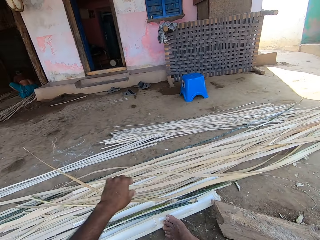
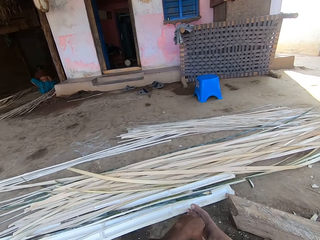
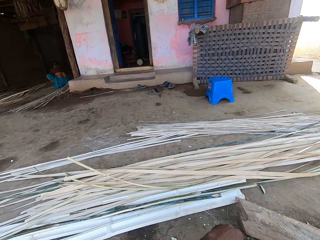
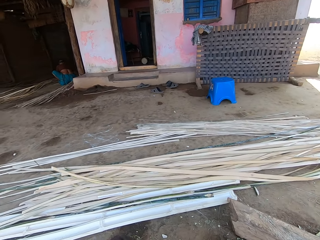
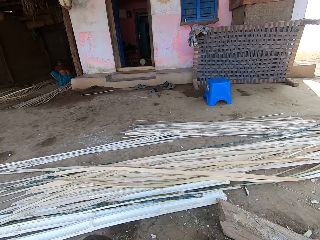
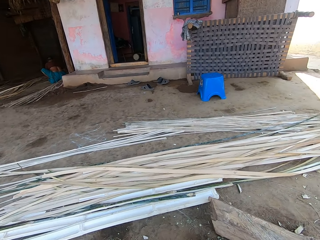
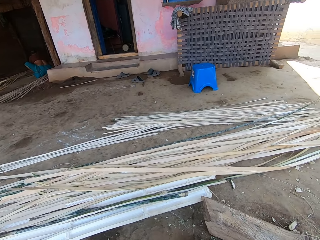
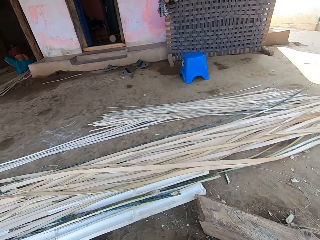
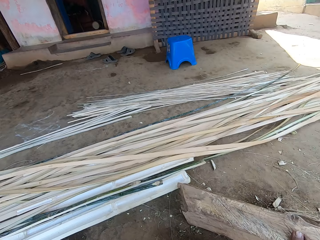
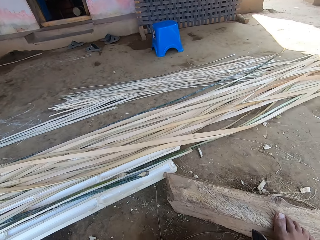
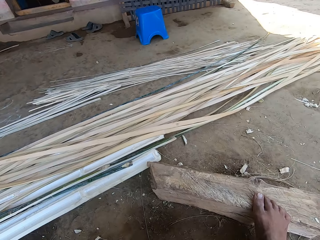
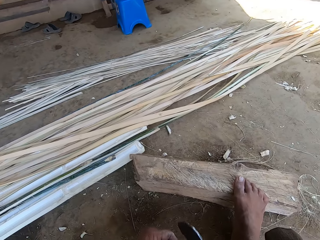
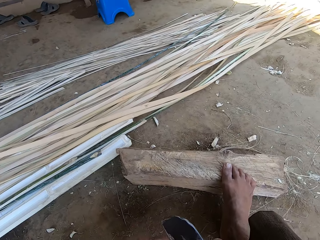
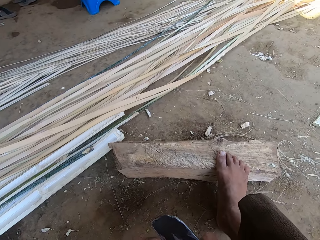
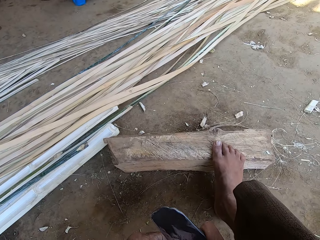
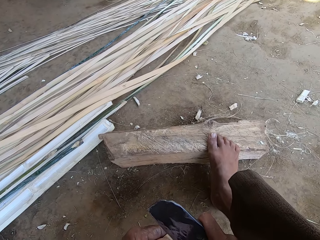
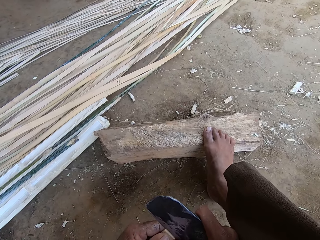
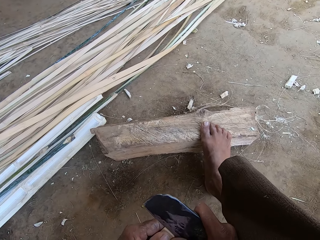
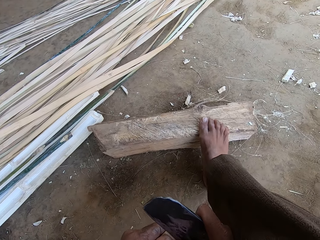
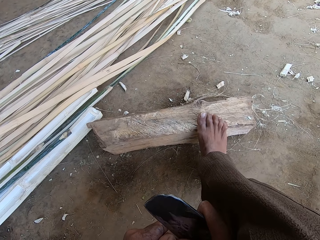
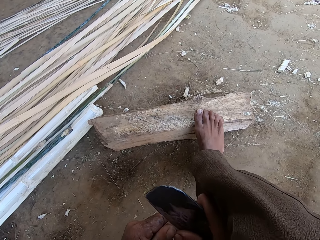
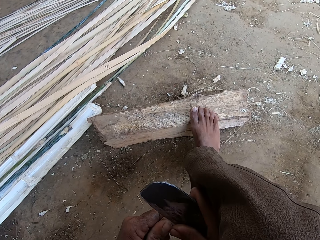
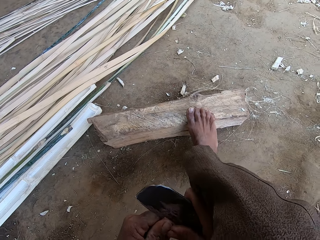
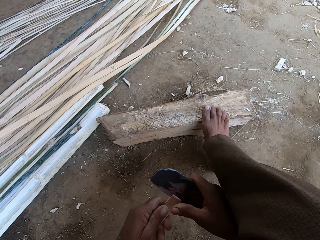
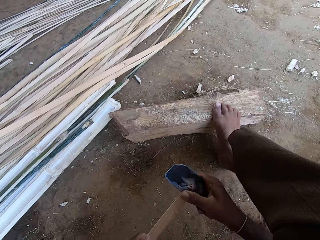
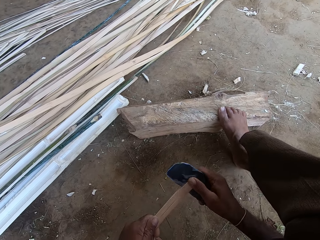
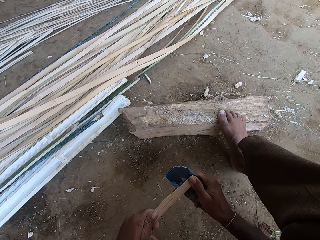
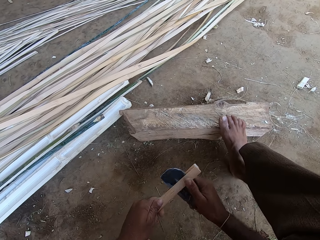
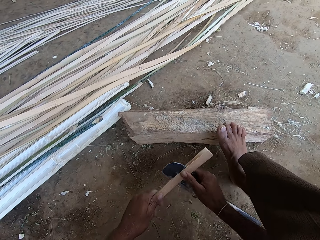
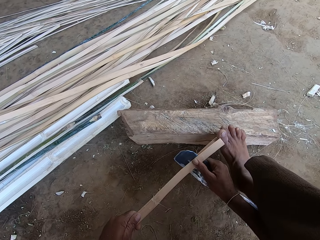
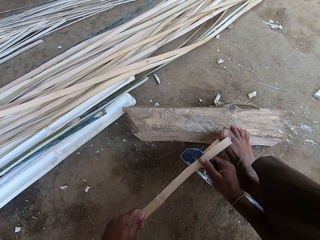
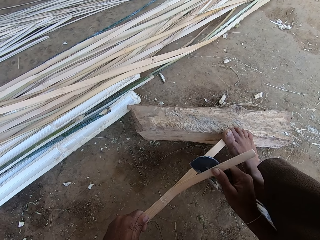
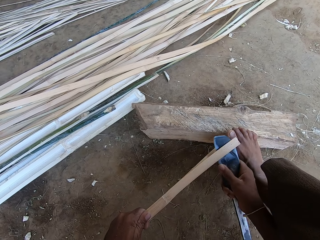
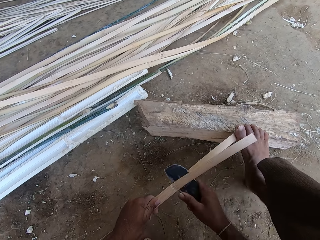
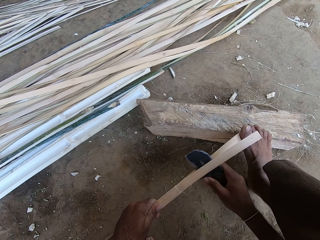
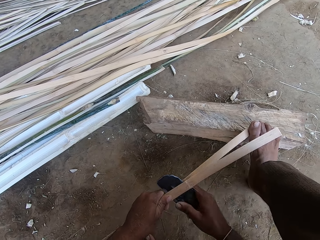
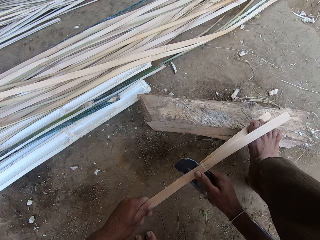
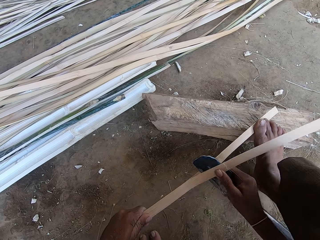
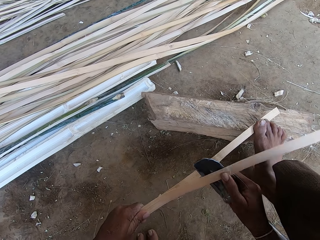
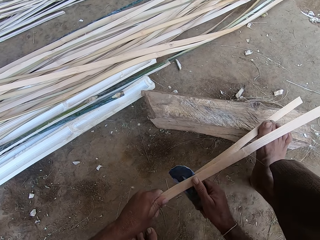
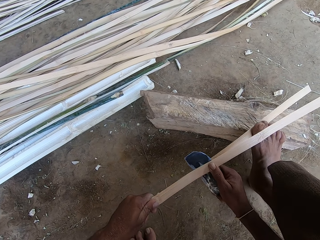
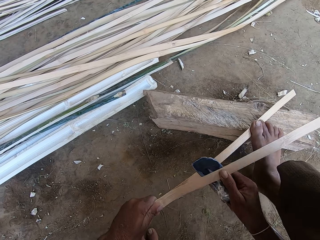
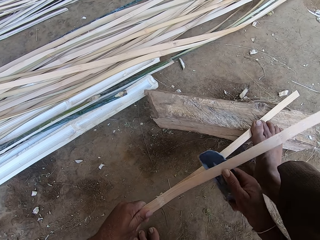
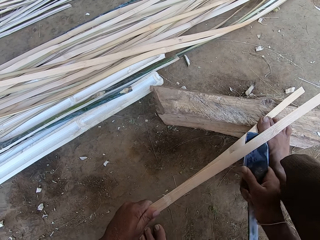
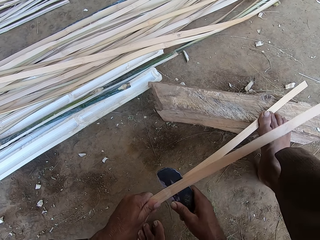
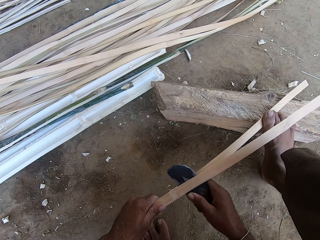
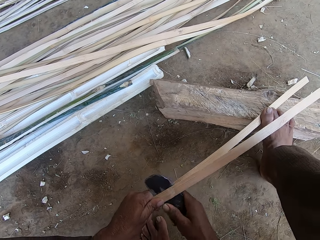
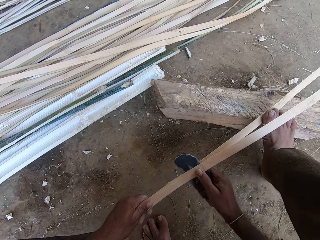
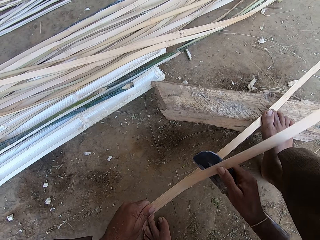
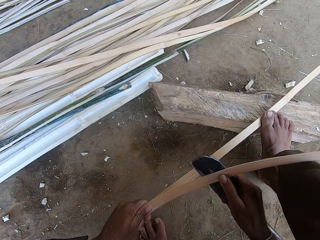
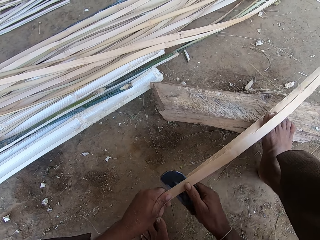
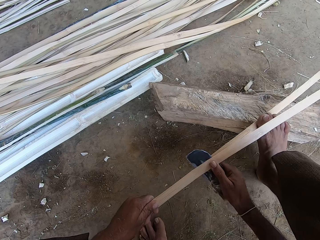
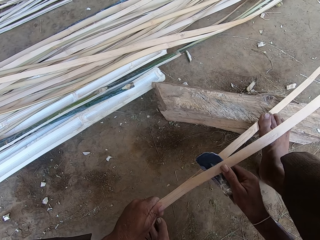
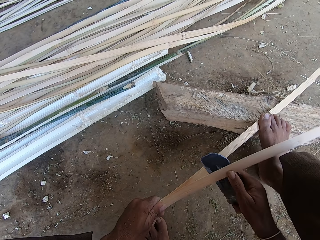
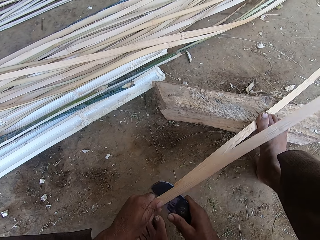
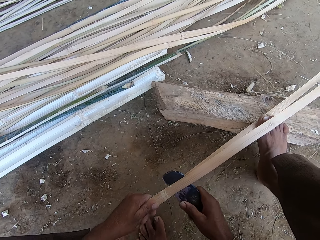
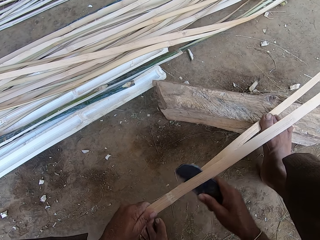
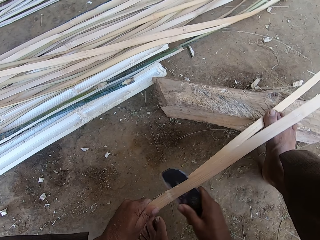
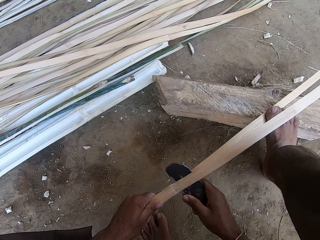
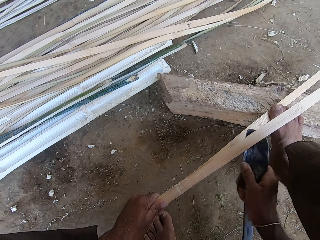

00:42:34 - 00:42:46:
The camera wearer places the thatch on the other thatches. He separates the thatch stick with a bill hook. He cuts the thatch stick with the bill hook. He steps on the thatch with his foot. He cuts the thatch stick with the bill hook.

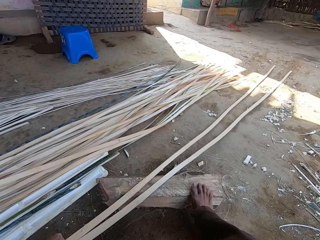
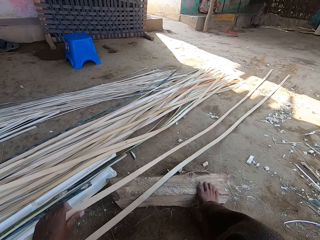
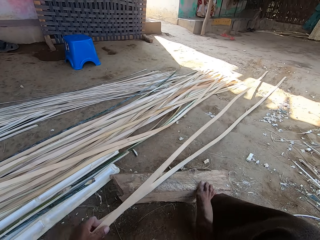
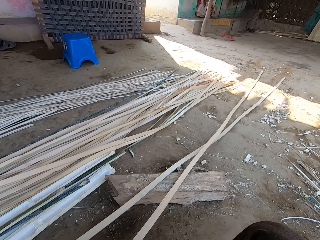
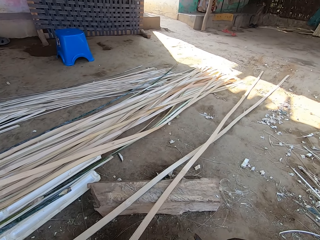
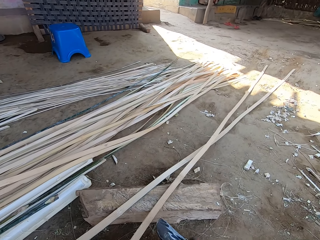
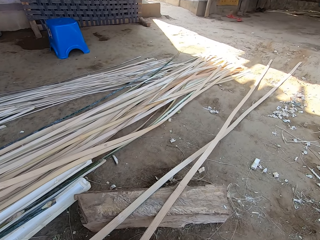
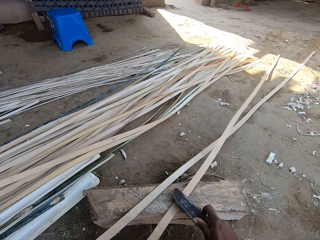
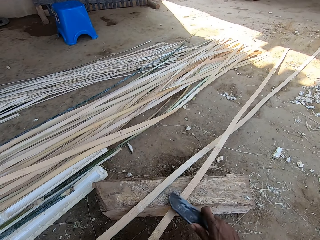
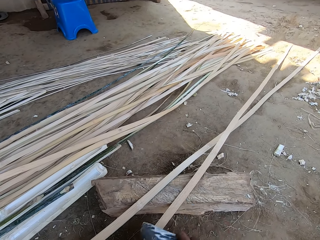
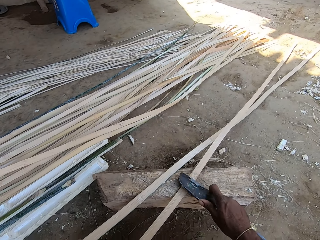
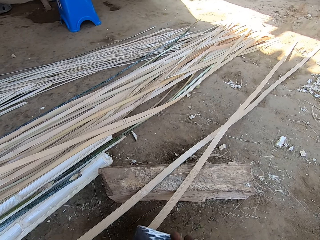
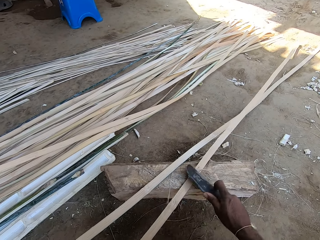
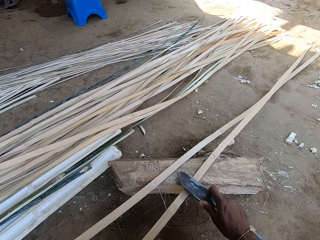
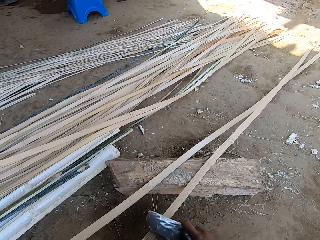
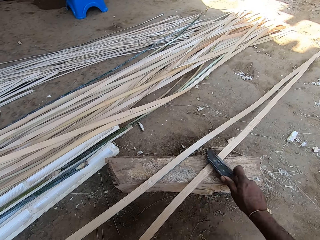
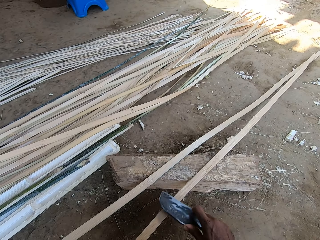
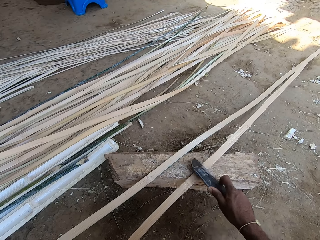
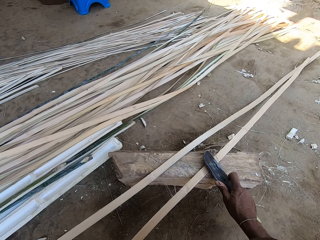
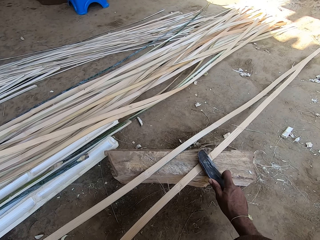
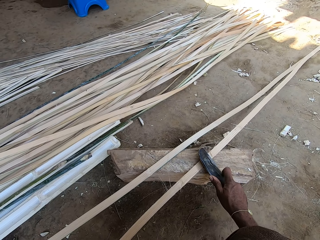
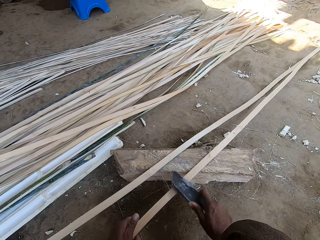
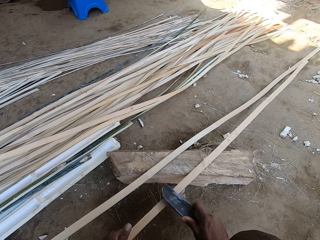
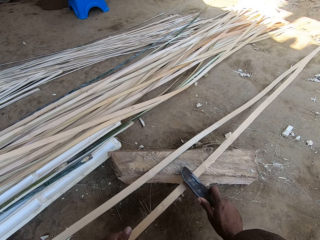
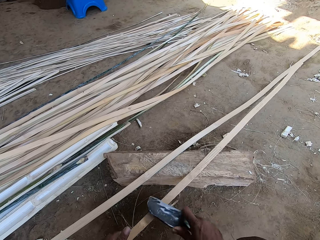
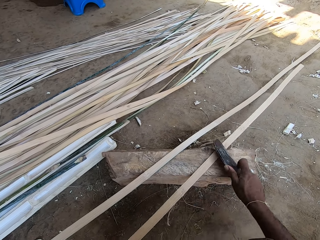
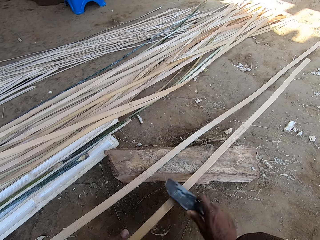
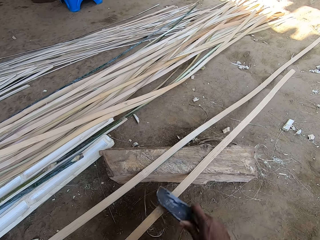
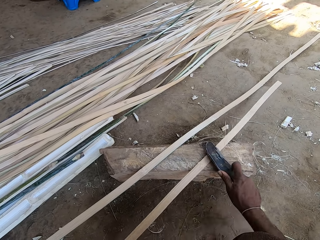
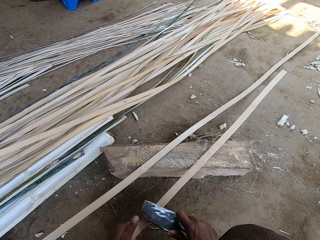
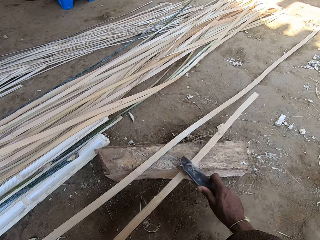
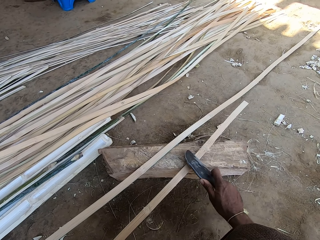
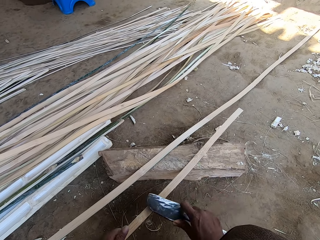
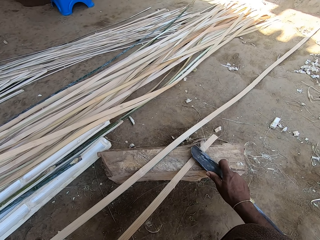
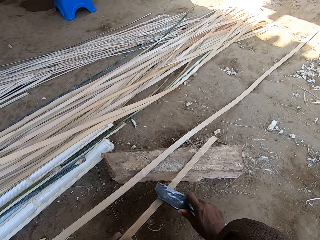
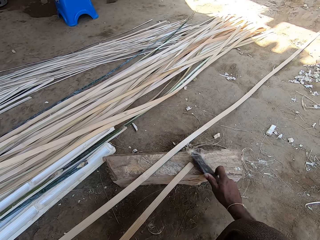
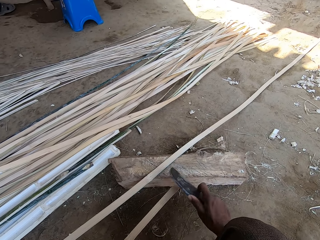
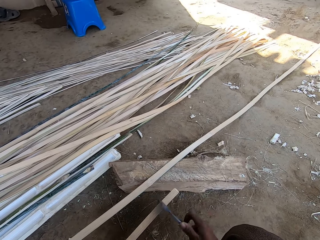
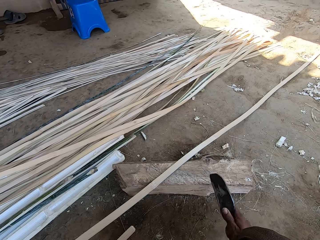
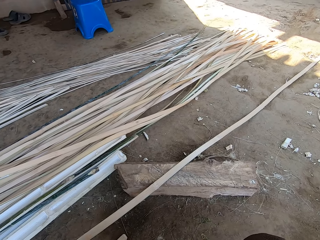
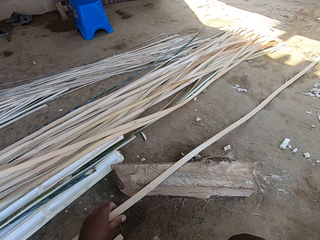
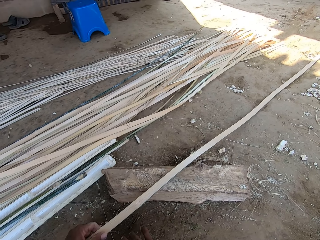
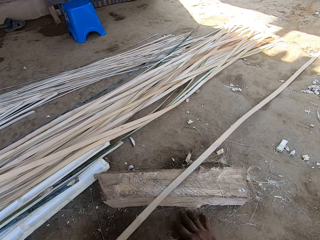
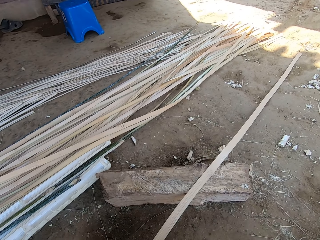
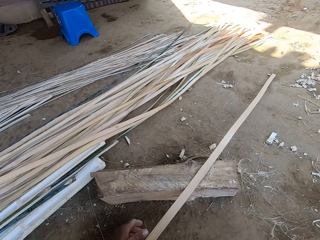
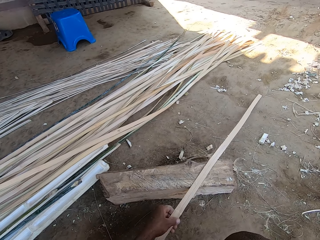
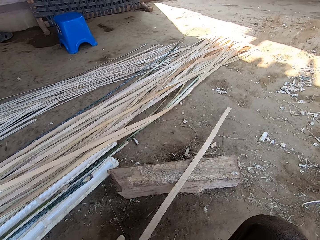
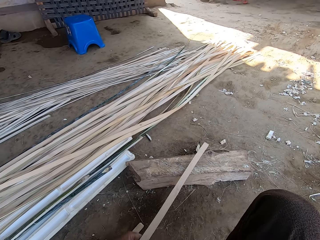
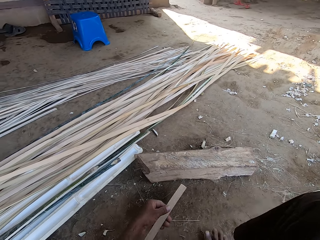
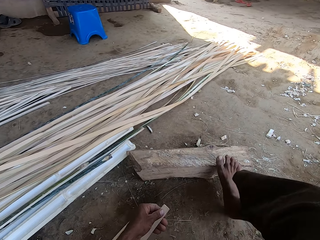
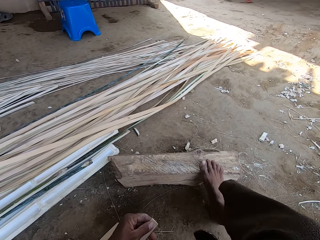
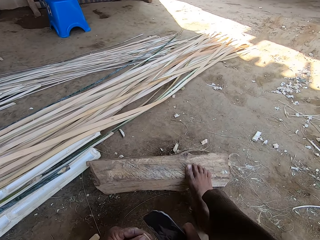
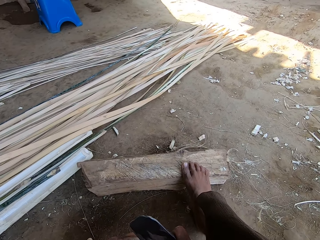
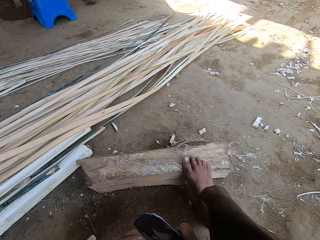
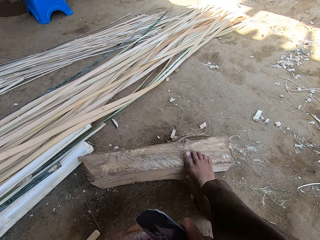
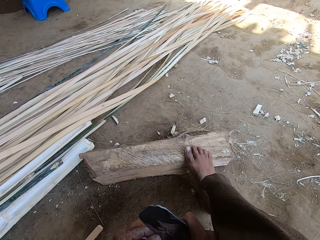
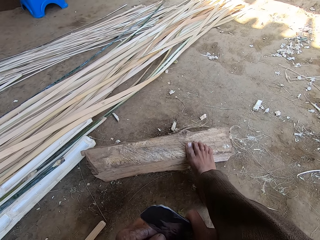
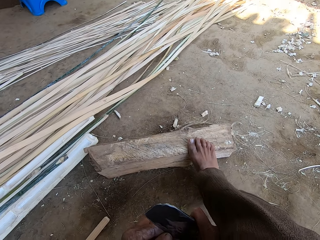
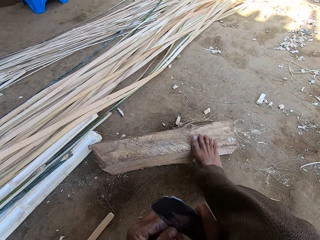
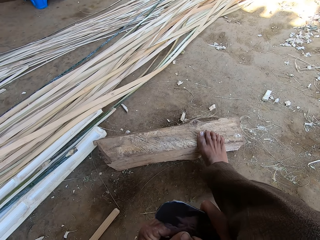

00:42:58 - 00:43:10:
The camera wearer puts down pieces of bamboo. He sharpens a bamboo with a machete. He smoothens the thatch with the bill hook. He picks up a bamboo, wipes the ground with a hand and pulls the bamboo. He steps on the wood with his foot.
